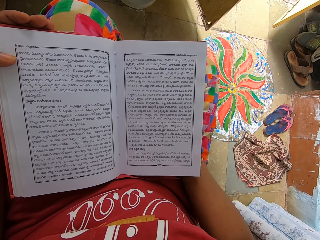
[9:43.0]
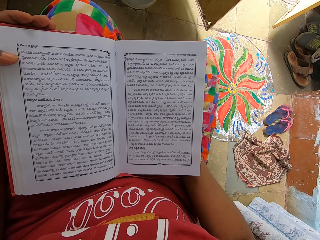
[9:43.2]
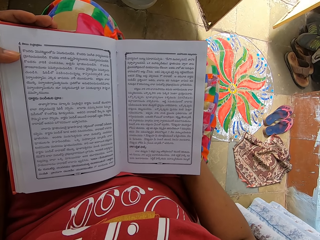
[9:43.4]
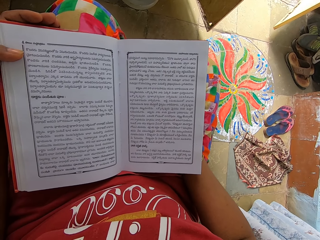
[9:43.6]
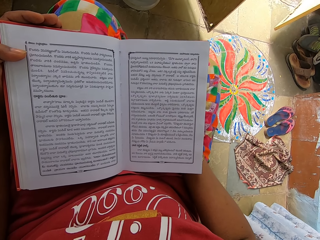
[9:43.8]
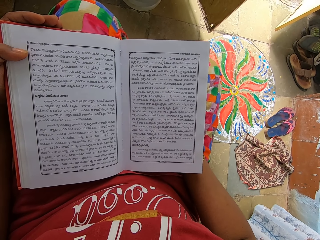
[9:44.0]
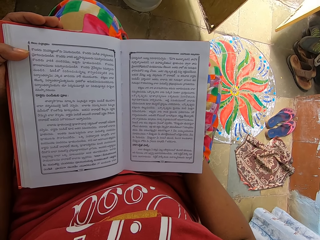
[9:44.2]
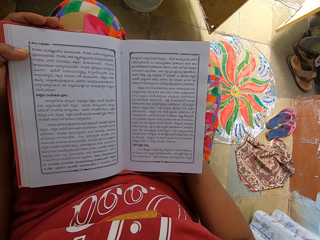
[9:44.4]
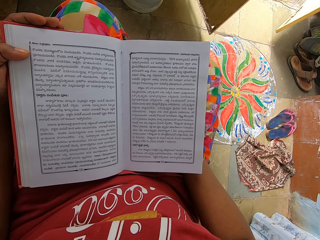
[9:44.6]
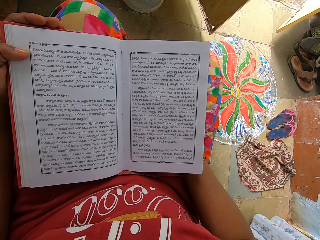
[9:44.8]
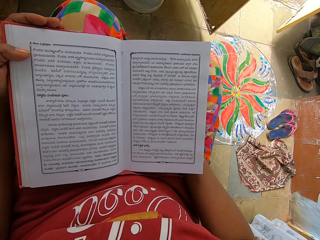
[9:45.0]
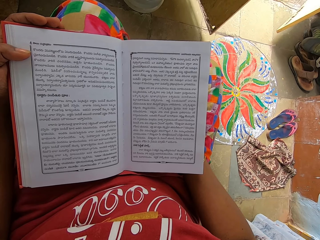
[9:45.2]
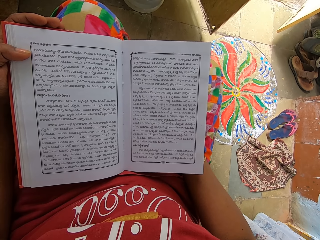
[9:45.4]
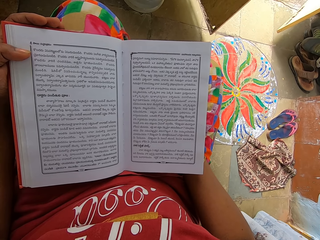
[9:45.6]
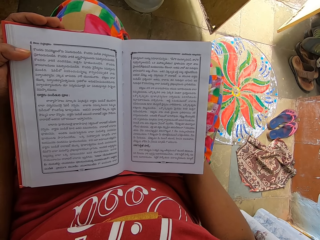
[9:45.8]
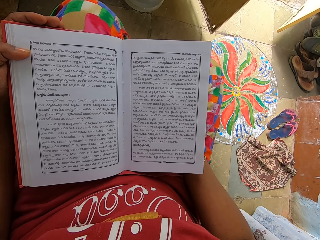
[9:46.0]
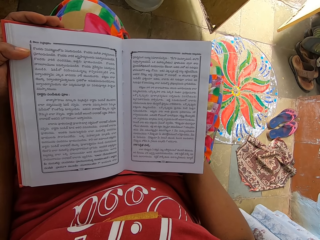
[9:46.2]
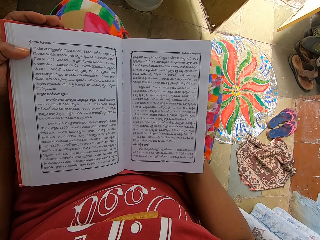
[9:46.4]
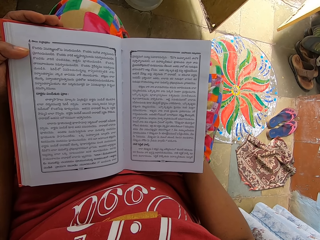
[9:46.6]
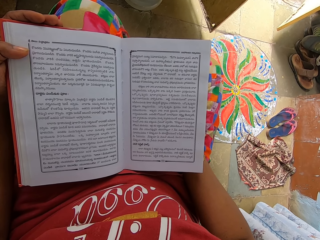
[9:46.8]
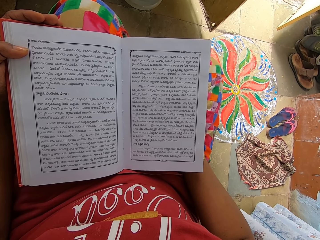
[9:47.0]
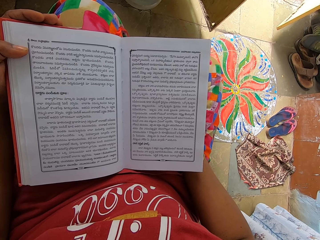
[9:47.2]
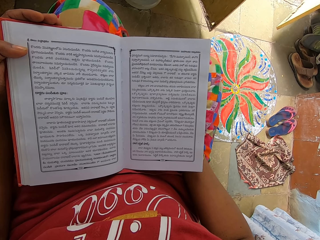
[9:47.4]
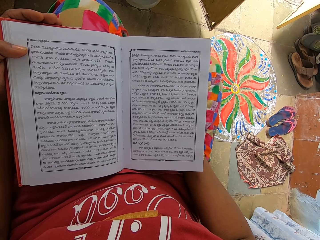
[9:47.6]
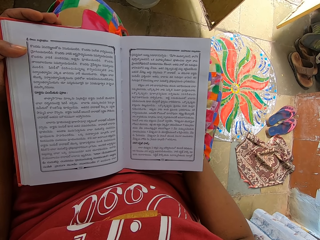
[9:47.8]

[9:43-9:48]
The camera wearer reads the book.

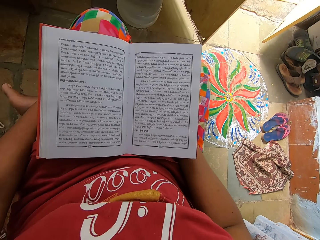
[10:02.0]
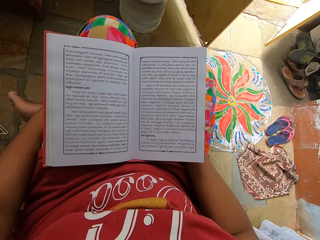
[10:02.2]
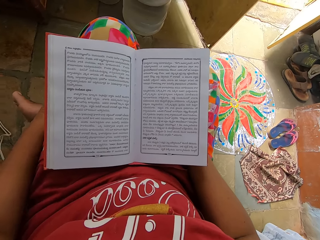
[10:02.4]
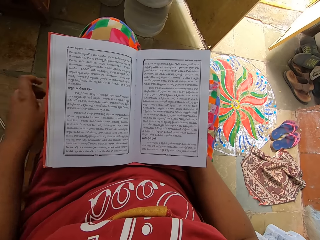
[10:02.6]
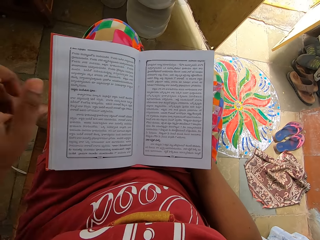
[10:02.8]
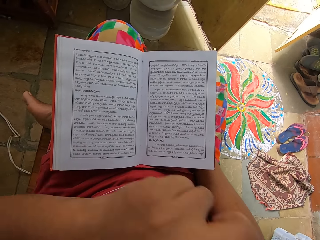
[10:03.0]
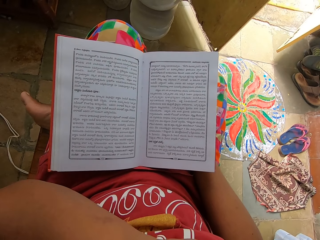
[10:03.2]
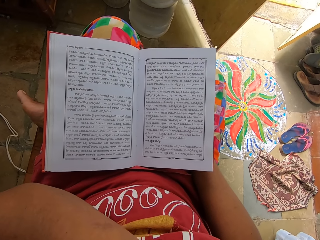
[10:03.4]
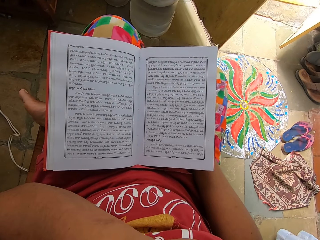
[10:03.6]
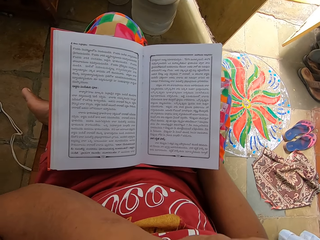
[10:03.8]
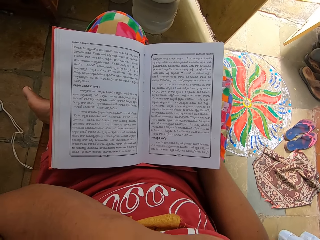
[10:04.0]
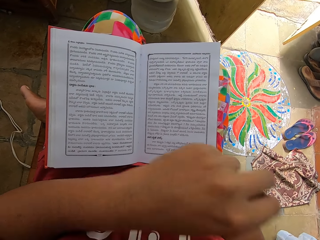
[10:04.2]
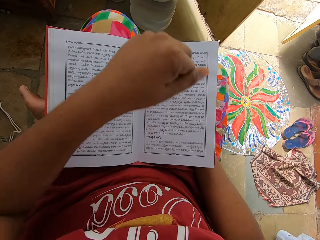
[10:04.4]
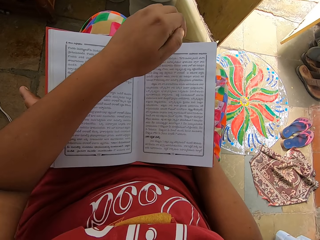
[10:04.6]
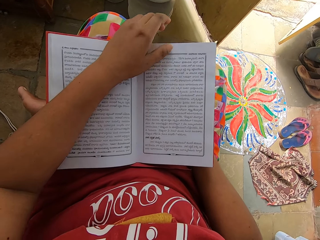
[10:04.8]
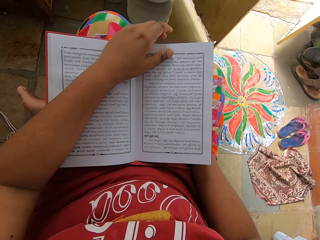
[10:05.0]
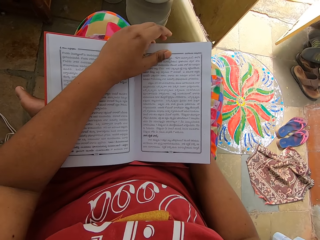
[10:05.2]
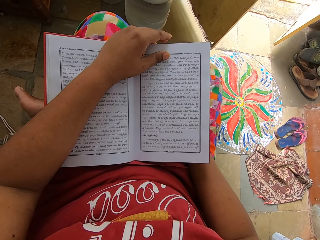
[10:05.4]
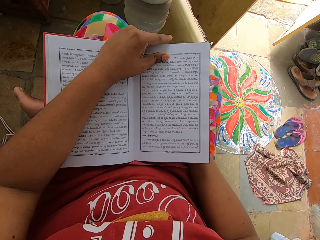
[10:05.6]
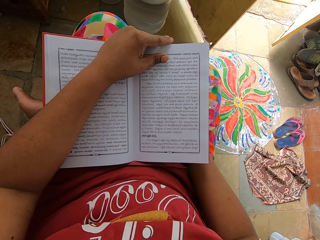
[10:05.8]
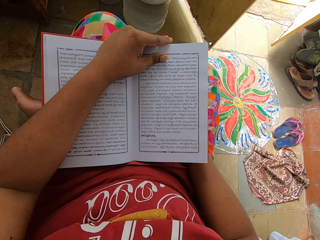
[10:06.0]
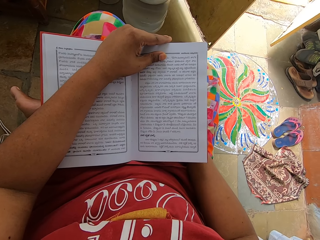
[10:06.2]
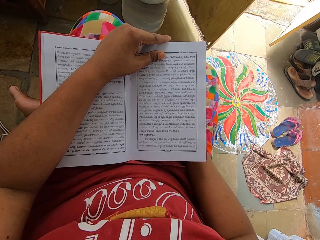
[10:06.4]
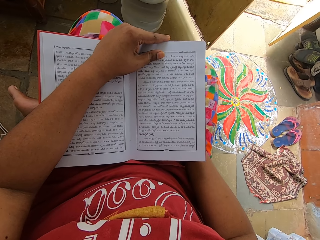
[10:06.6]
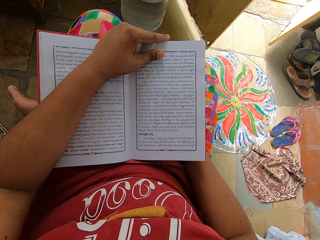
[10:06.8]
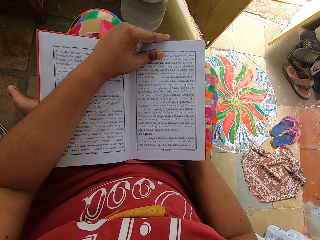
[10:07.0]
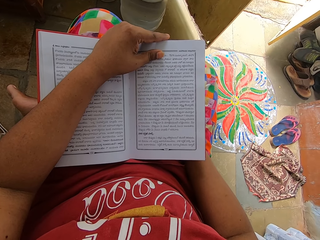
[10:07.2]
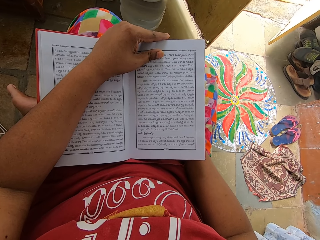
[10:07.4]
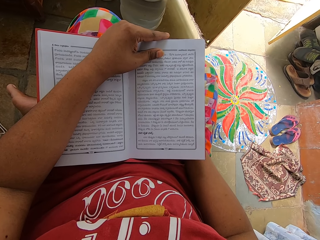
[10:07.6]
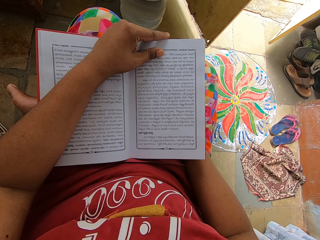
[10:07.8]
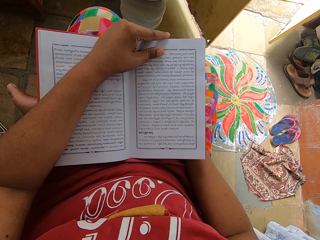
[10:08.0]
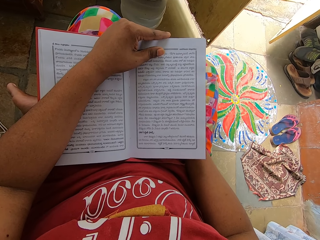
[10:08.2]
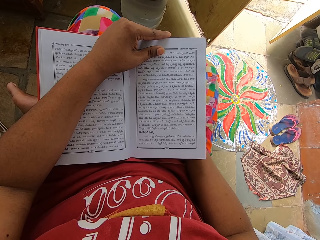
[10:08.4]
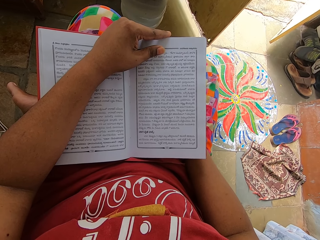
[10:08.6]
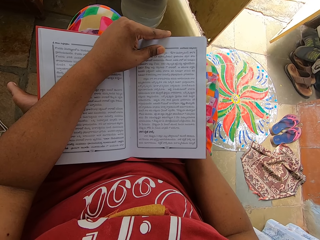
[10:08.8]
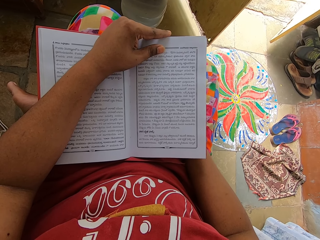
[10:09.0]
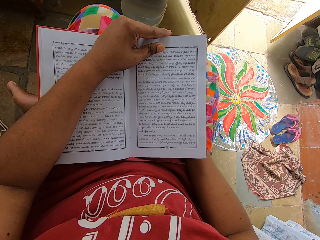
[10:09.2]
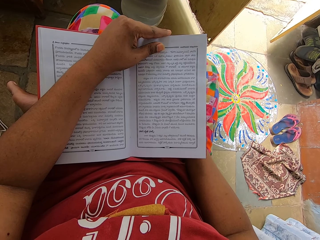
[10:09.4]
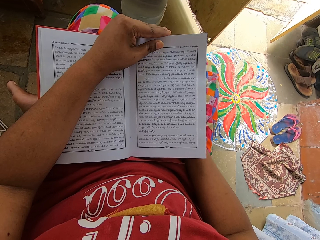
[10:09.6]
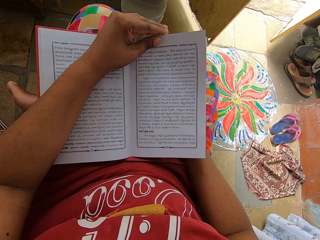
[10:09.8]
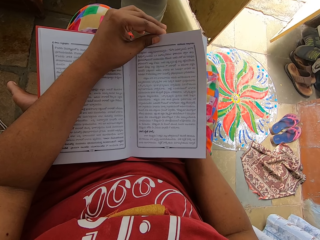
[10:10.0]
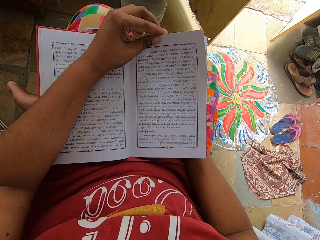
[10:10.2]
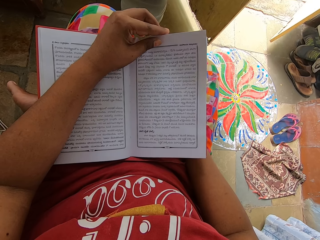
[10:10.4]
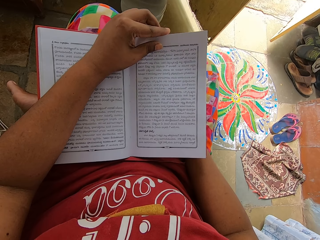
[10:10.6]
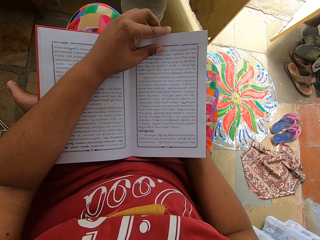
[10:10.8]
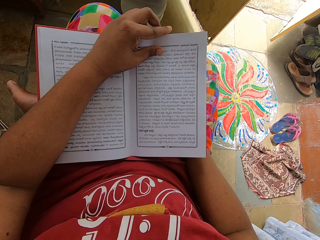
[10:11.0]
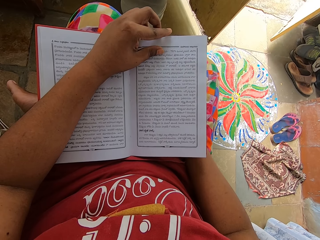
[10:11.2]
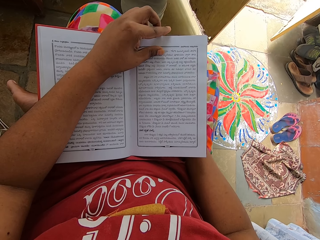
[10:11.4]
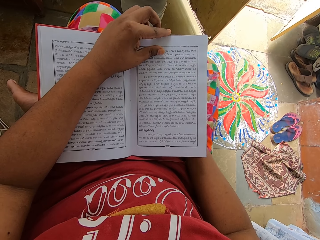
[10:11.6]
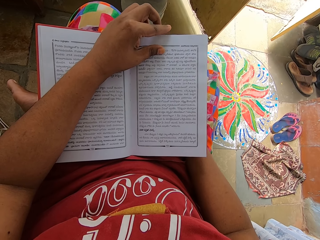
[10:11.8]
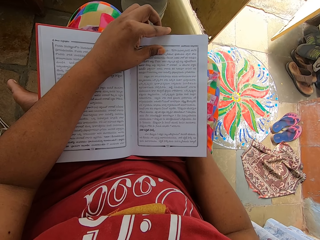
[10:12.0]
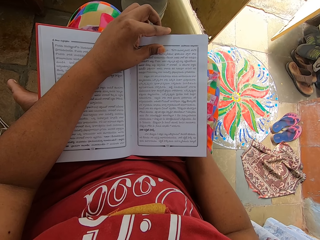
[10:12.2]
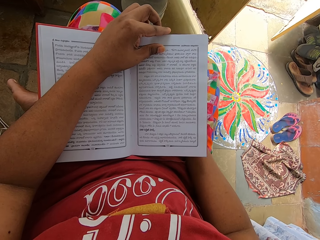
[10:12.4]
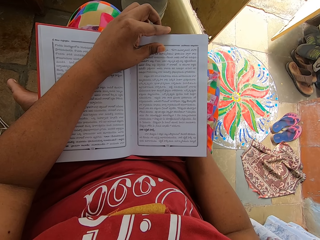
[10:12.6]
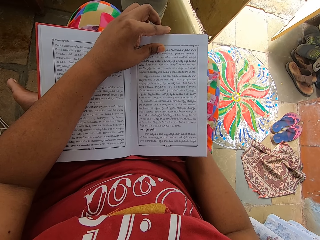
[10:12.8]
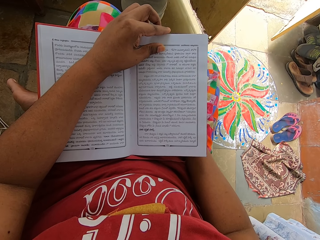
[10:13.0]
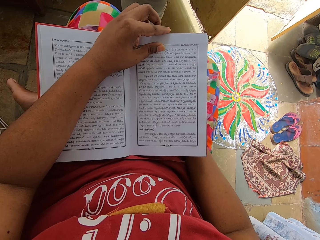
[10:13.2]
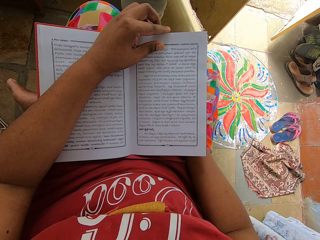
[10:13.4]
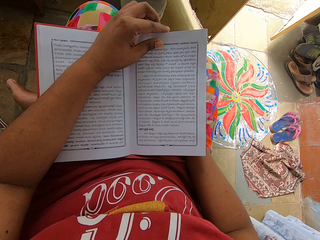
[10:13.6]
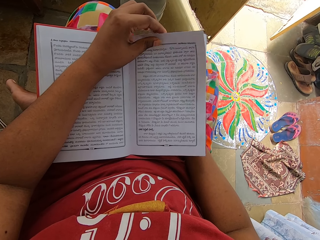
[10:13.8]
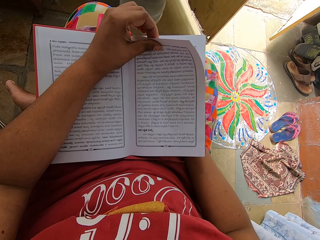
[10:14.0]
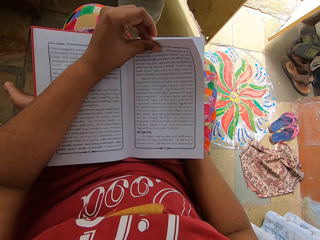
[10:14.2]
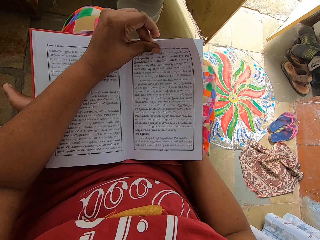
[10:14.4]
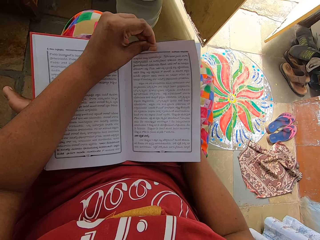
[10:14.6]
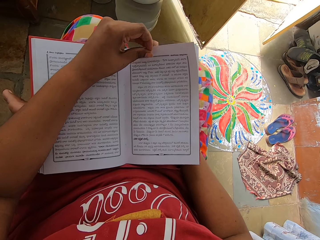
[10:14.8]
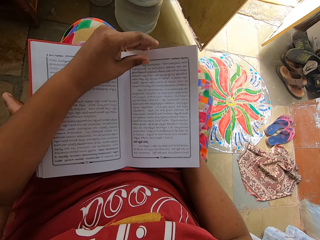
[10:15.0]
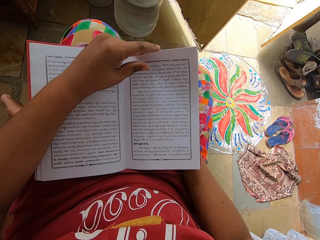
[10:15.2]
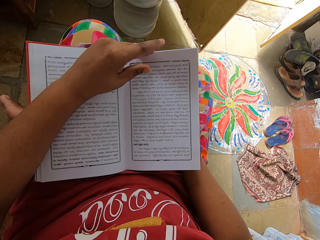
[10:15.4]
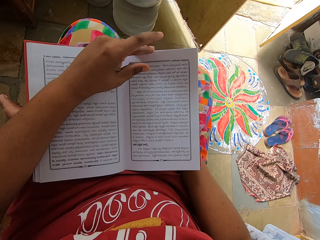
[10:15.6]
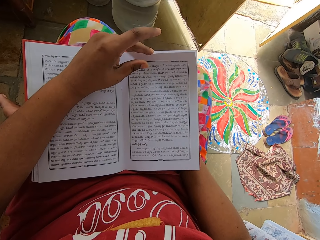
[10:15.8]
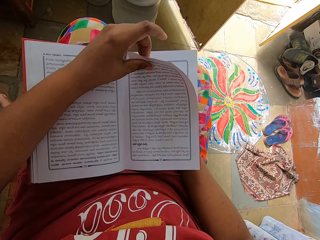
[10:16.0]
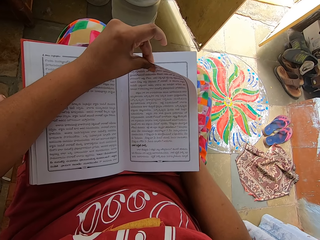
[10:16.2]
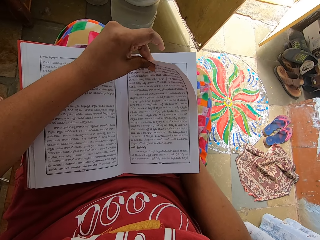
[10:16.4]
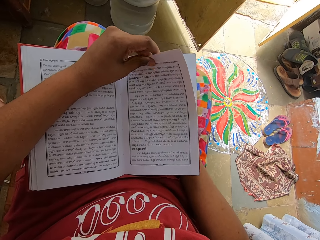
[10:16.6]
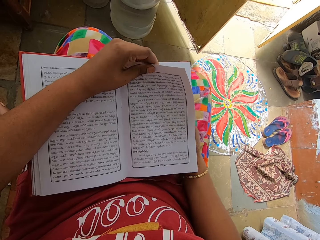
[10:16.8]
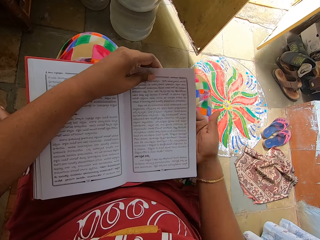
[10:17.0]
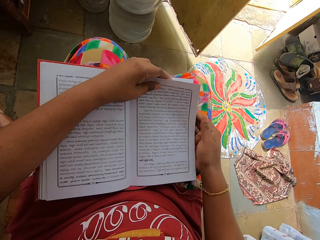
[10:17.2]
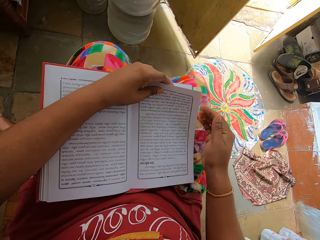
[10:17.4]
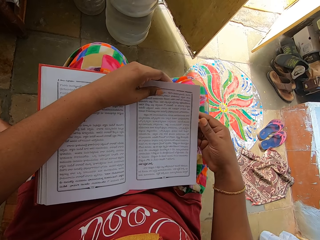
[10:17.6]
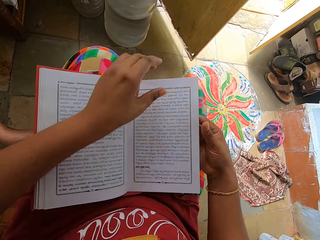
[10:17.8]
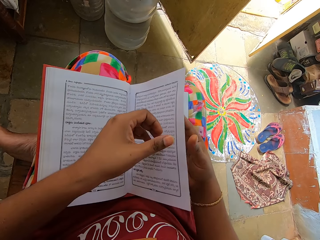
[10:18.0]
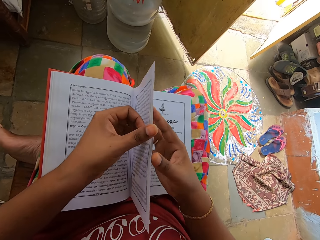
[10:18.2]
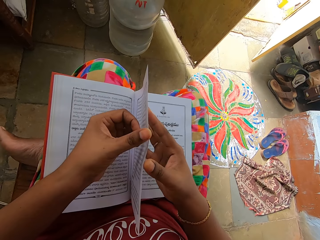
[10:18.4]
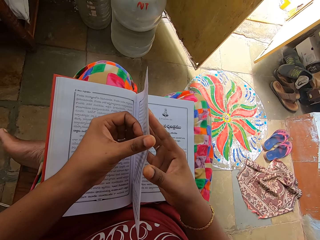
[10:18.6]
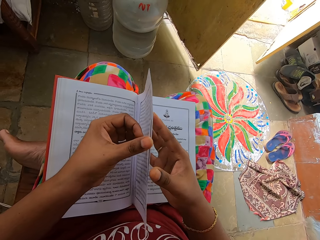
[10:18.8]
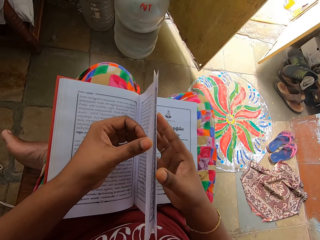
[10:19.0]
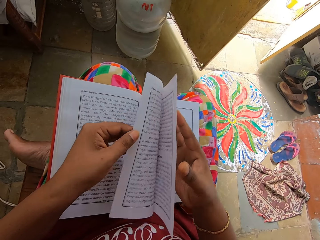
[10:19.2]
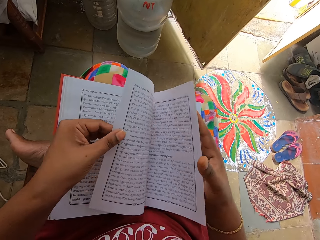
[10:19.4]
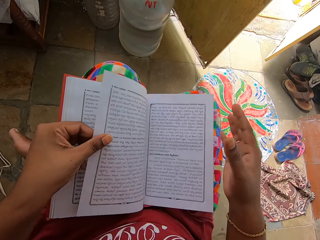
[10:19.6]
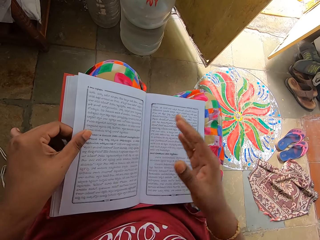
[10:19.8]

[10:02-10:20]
The camera wearer touches the face. They hold the book with the left hand. They open a page of the book.
